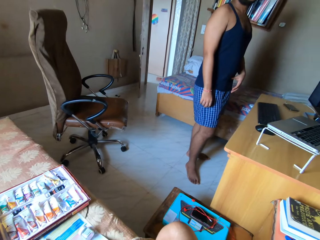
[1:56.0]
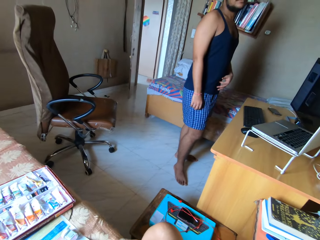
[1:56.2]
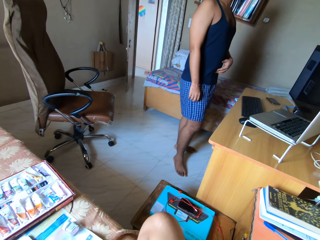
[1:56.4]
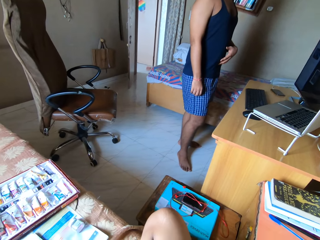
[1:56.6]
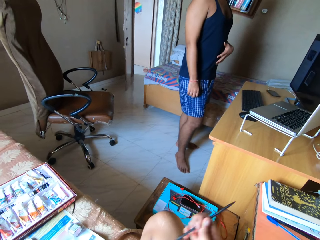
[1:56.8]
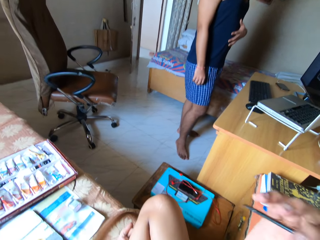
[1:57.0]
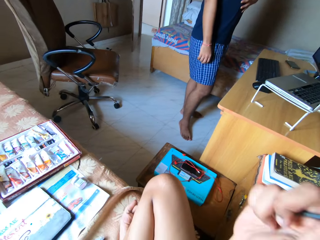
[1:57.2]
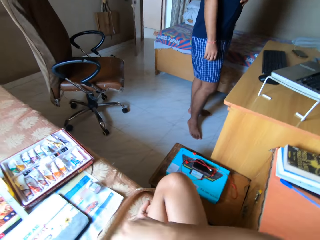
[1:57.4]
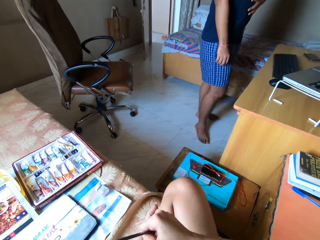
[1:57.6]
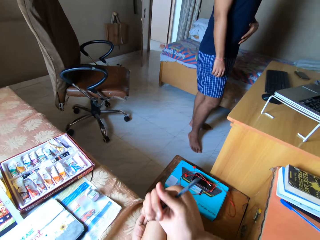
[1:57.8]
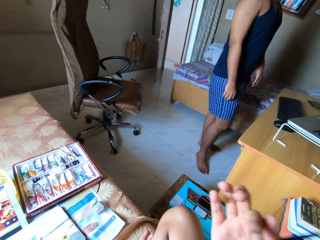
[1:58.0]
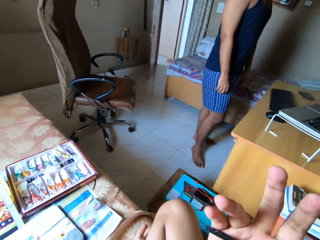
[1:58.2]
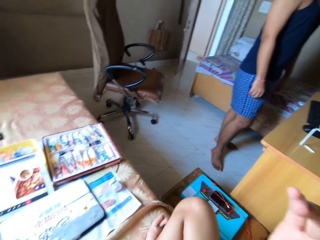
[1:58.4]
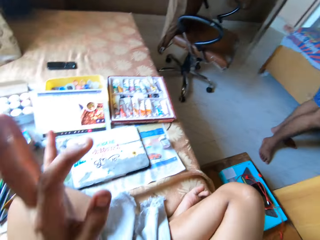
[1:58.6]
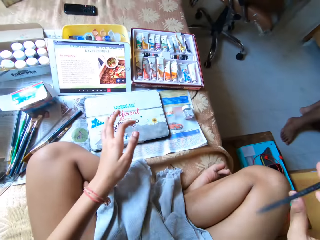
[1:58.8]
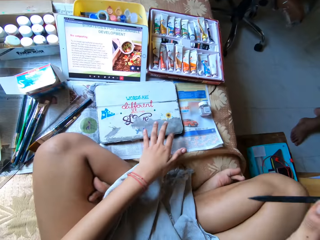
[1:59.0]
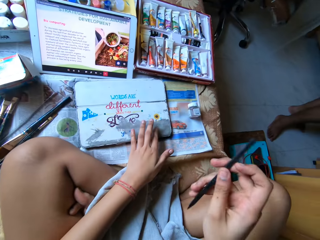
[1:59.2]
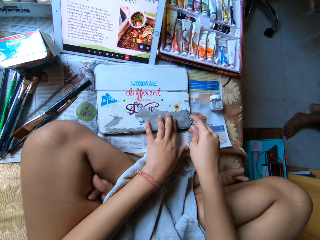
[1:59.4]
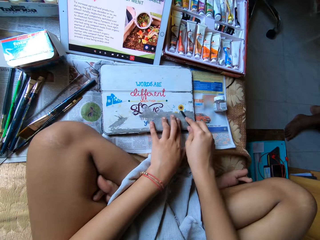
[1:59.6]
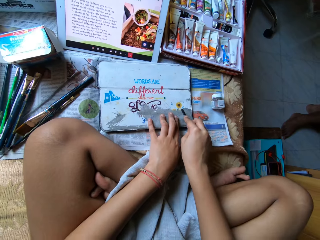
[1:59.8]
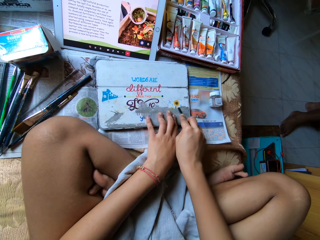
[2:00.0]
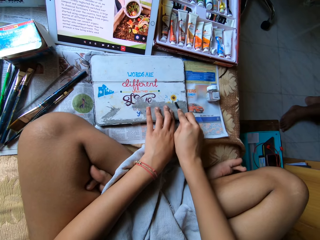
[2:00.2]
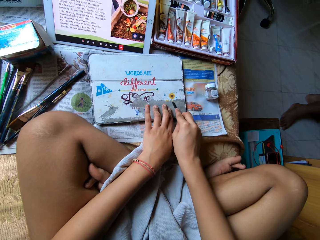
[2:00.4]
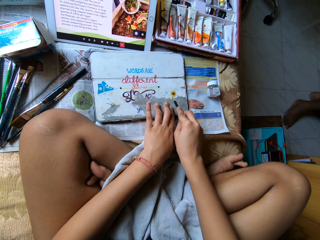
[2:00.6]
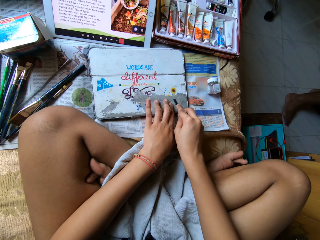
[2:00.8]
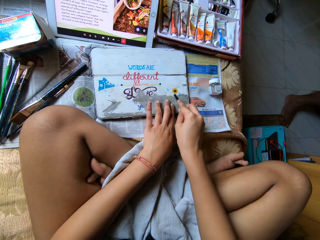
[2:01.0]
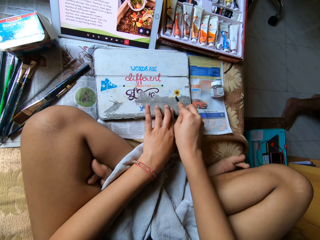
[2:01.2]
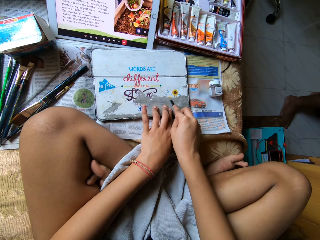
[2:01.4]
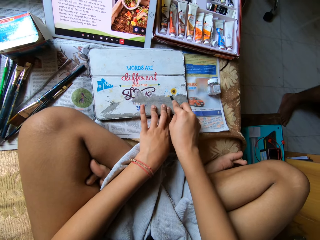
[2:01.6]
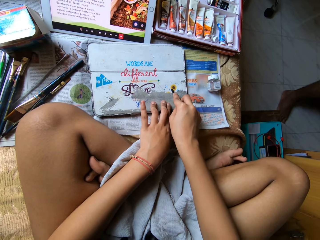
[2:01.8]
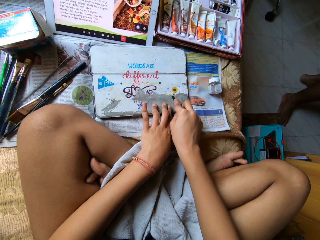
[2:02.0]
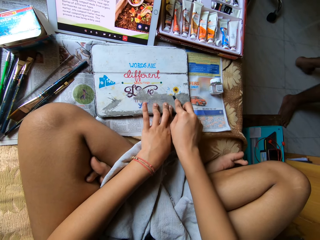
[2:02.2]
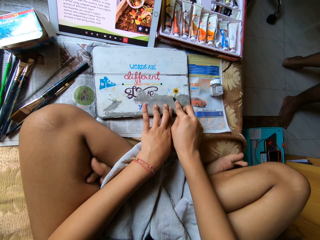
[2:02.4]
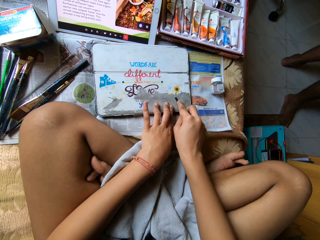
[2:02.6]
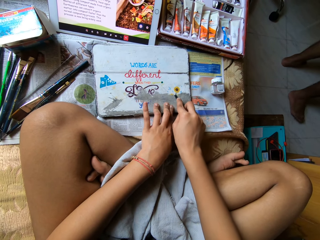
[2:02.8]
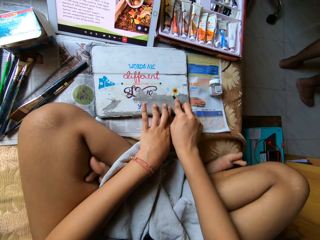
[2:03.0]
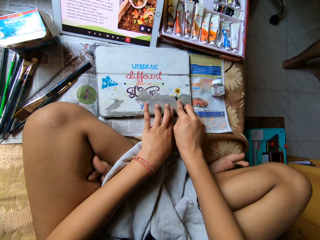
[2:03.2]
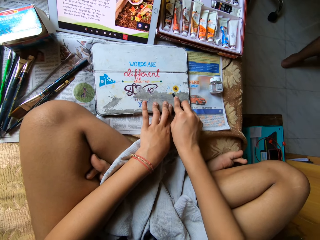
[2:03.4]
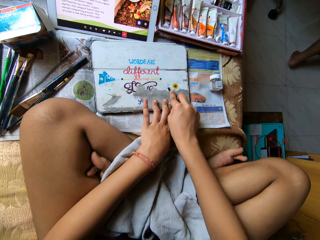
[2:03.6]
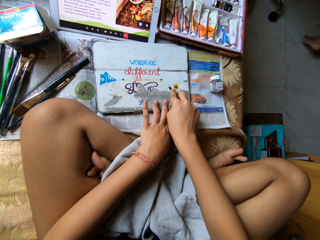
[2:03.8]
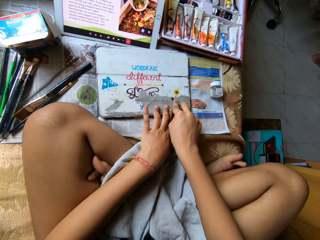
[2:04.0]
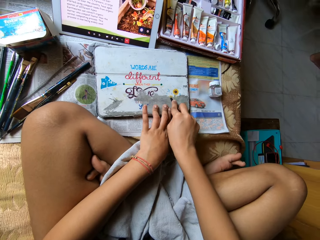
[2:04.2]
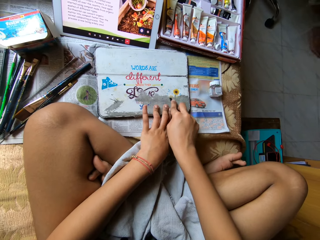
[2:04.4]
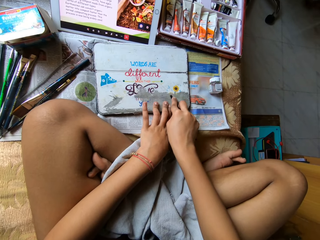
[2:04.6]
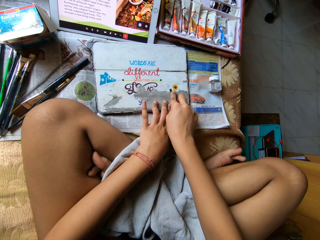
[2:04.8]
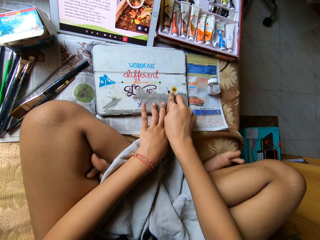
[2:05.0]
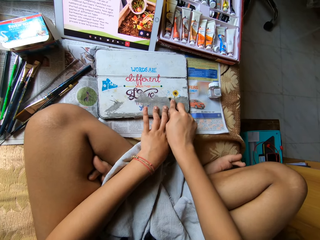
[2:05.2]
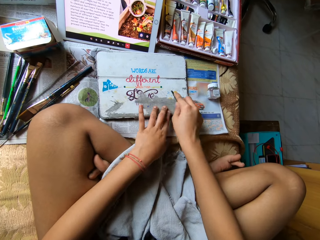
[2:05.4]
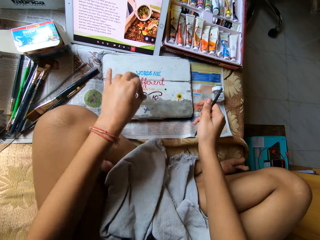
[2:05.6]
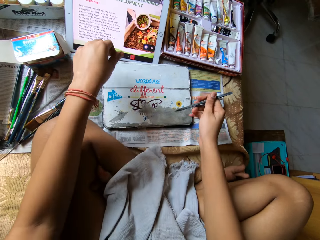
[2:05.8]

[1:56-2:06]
The camera wearer removes the painting from the aluminum material with the paint stripping tool.

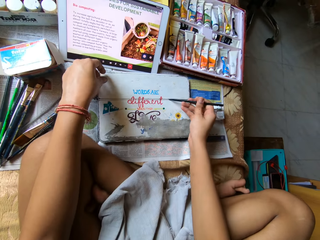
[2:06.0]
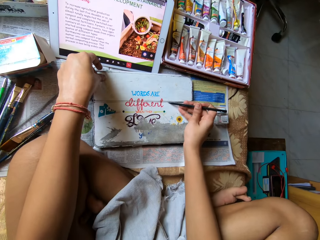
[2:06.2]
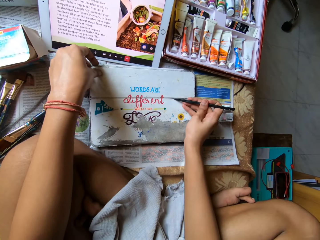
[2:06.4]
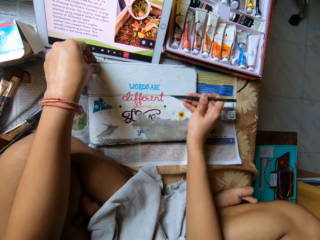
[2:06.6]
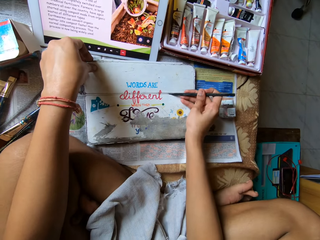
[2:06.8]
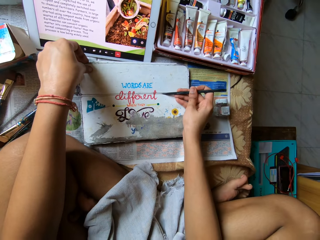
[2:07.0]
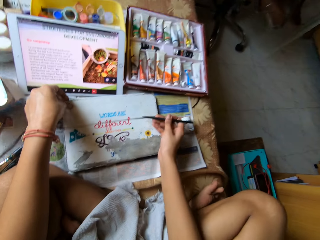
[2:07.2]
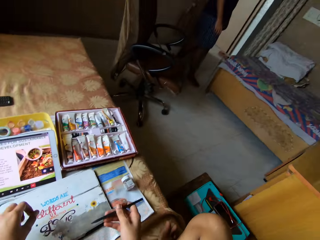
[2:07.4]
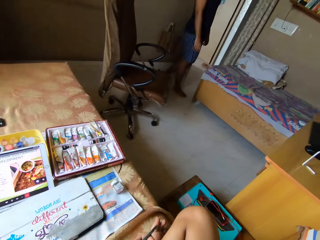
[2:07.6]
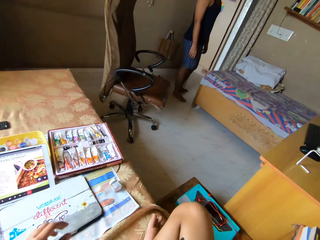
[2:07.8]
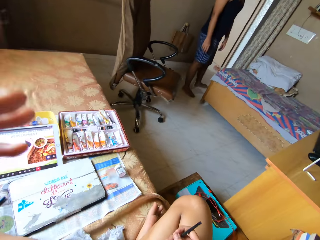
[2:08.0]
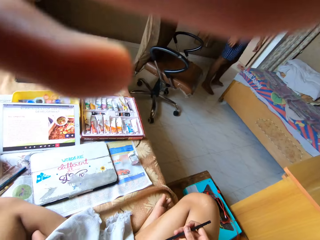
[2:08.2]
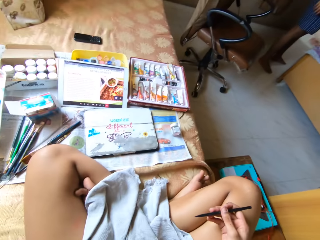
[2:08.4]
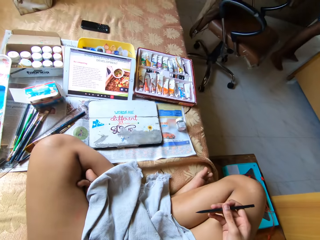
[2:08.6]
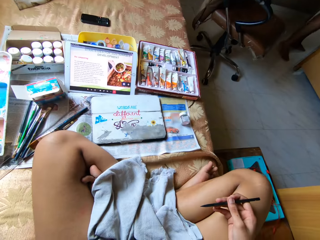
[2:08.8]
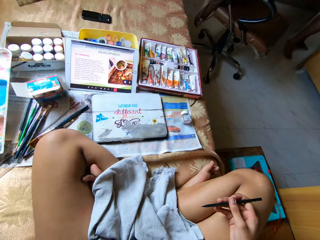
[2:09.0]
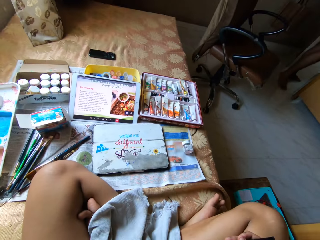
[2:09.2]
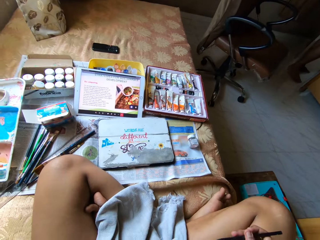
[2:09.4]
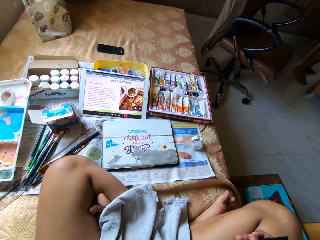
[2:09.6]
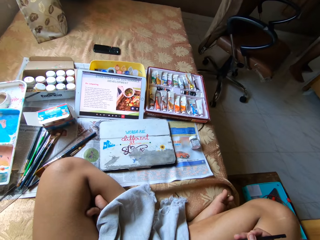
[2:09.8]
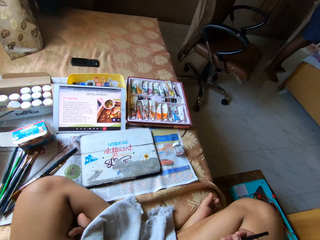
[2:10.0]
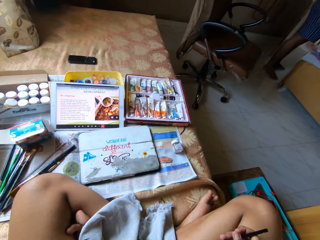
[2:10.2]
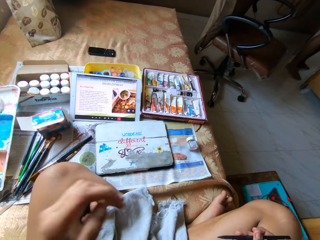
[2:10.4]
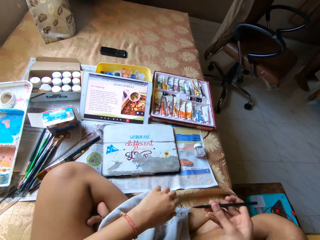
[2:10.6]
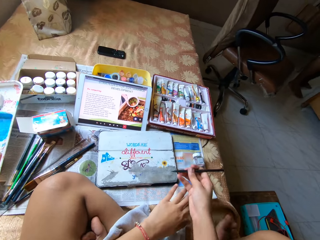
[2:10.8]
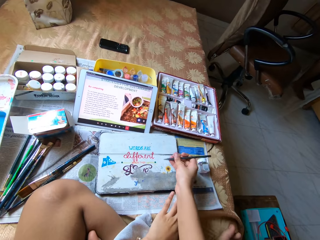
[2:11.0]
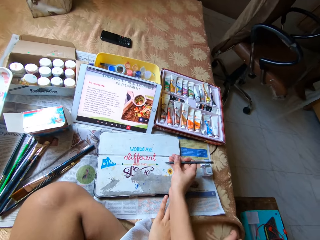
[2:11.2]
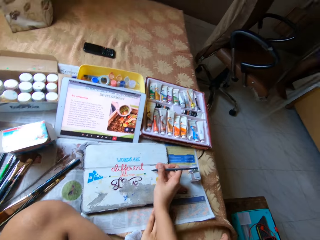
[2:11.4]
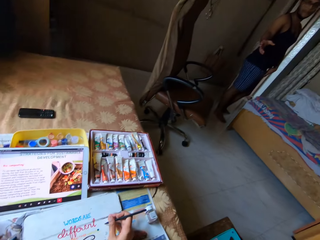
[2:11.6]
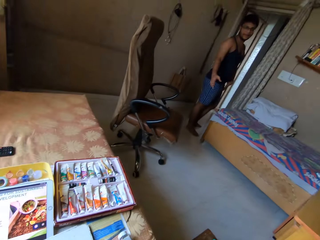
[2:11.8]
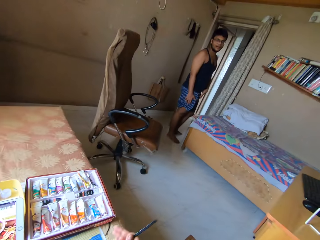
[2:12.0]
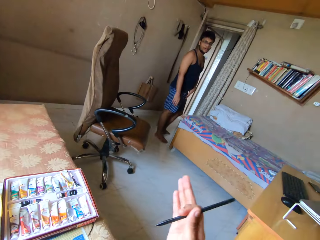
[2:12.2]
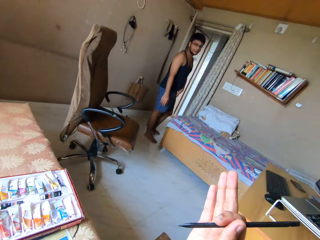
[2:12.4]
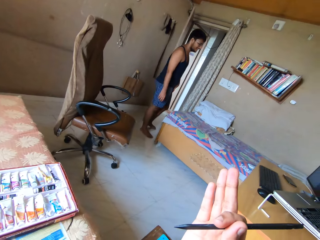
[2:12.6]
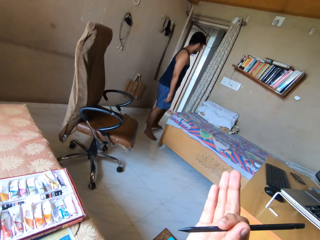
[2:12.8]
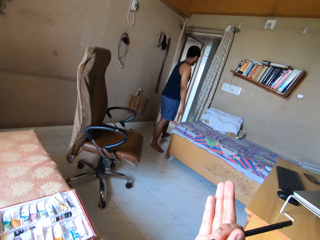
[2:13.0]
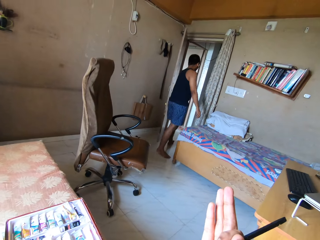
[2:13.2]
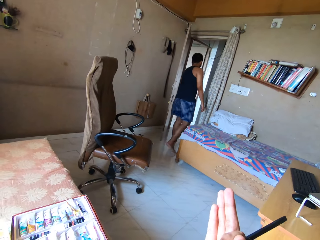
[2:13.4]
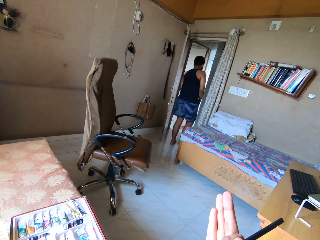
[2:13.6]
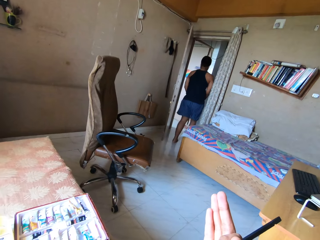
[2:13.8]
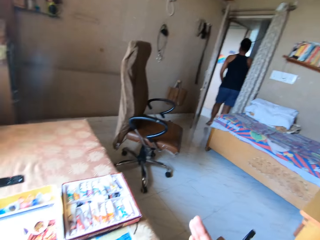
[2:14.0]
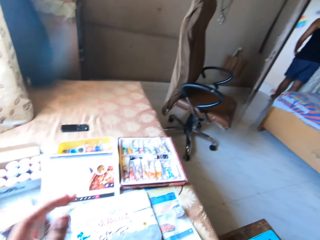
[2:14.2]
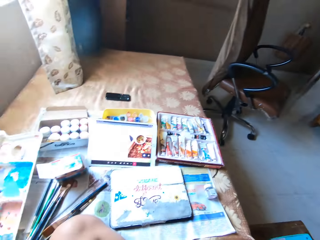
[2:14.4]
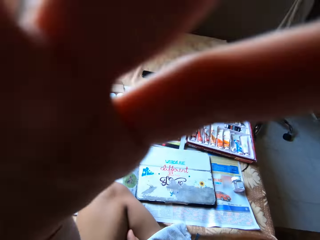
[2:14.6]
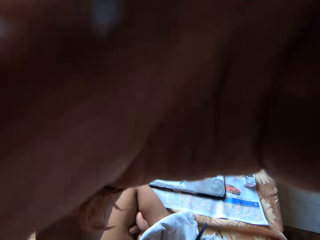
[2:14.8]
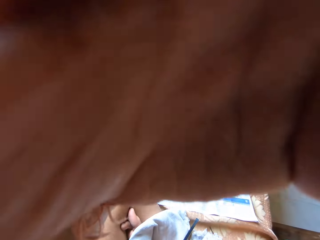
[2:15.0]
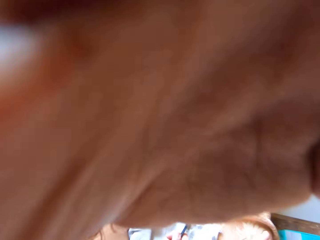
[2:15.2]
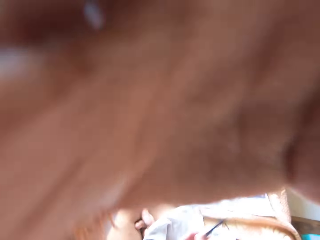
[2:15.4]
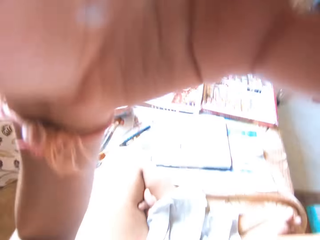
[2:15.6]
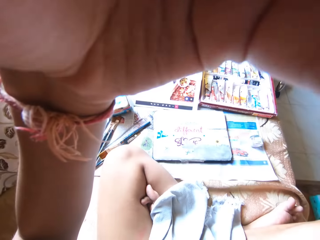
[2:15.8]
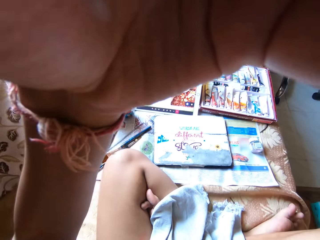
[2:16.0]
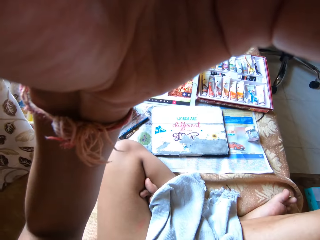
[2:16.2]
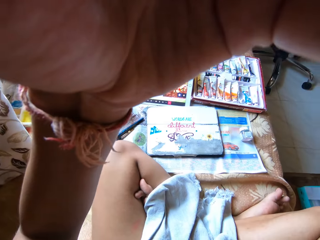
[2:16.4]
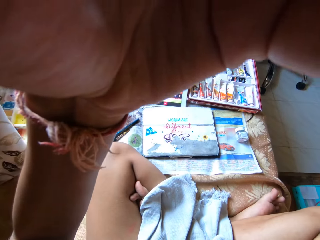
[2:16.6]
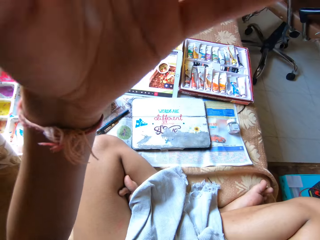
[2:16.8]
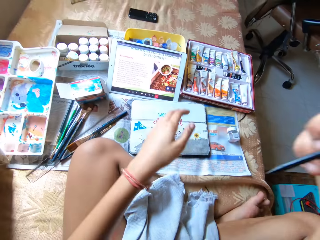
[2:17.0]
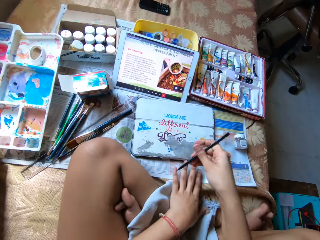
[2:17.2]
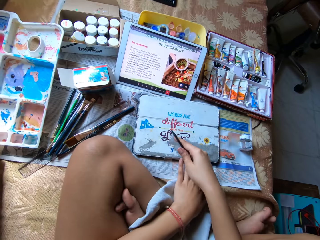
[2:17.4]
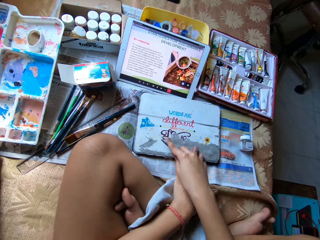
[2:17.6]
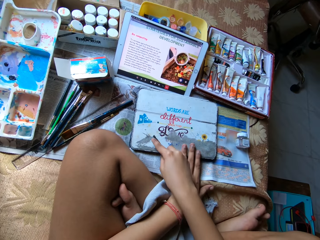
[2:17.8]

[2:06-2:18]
The camera wearer adjusts the camera. They remove the painting from the aluminum material with the paint stripping tool. They converse with a person. They adjust the camera.
